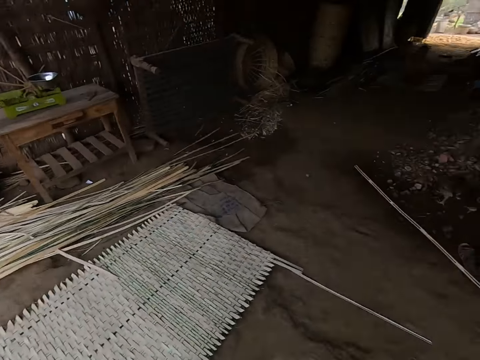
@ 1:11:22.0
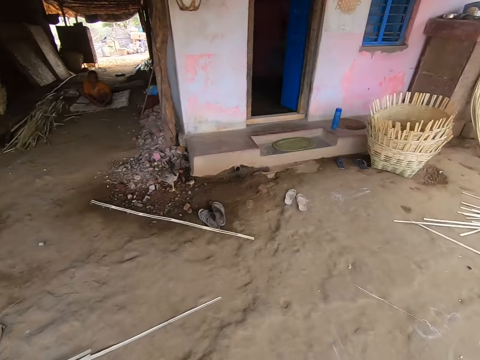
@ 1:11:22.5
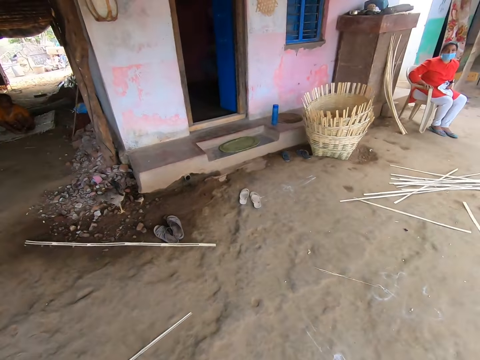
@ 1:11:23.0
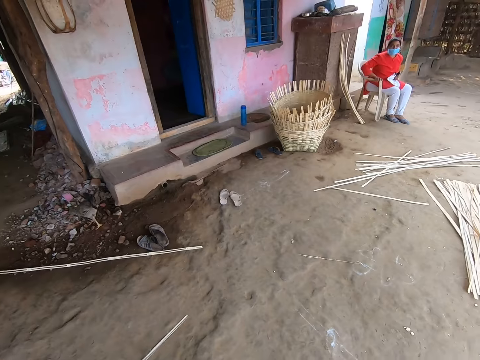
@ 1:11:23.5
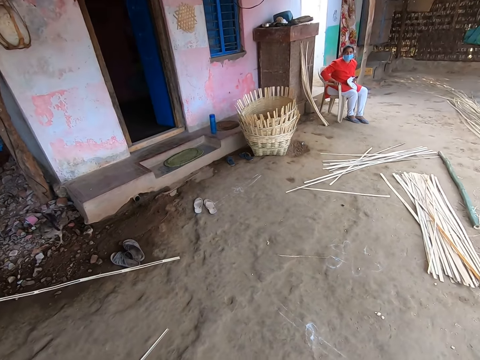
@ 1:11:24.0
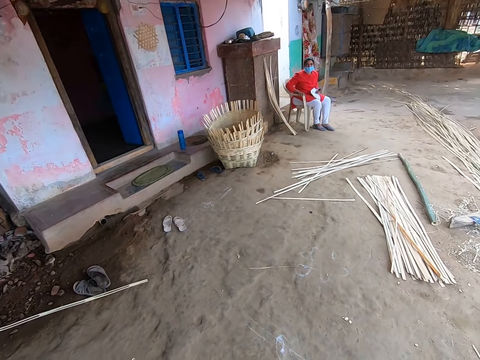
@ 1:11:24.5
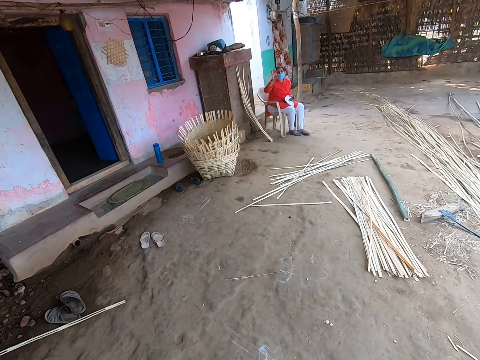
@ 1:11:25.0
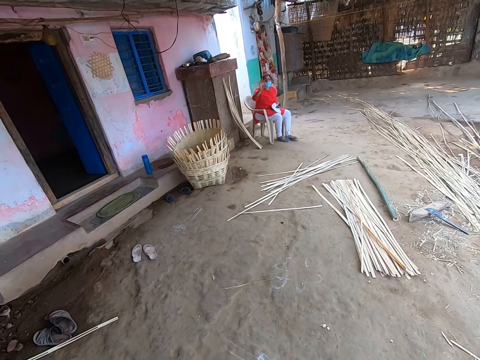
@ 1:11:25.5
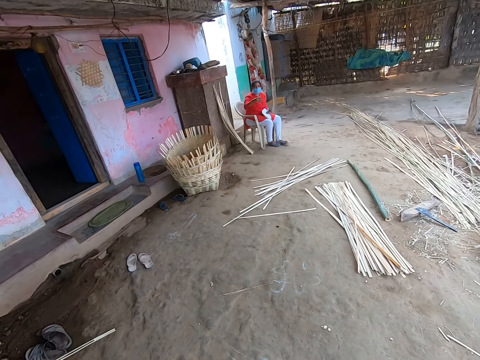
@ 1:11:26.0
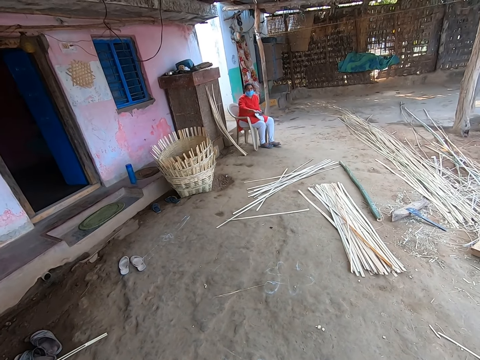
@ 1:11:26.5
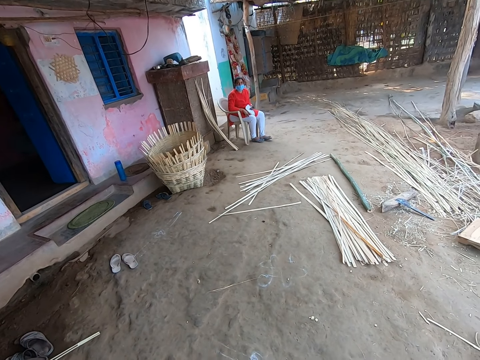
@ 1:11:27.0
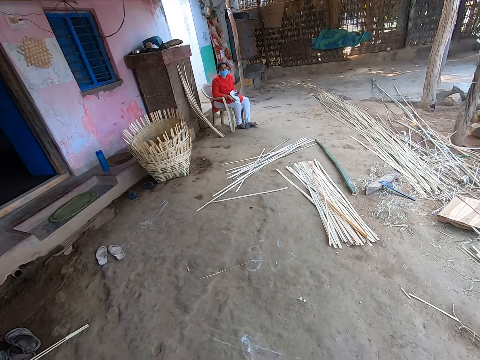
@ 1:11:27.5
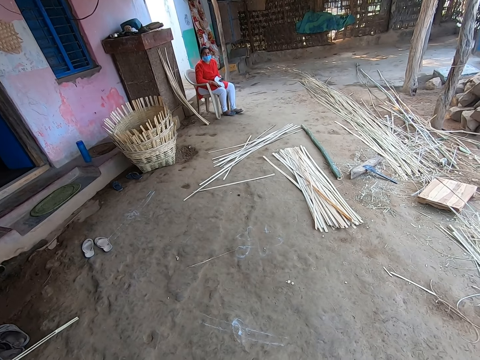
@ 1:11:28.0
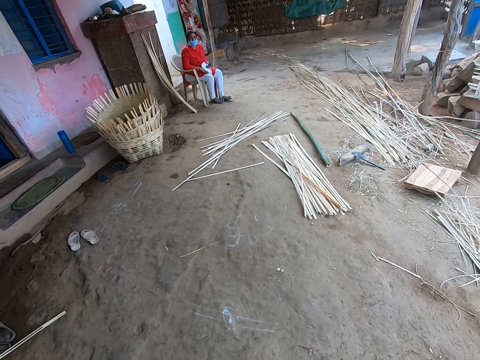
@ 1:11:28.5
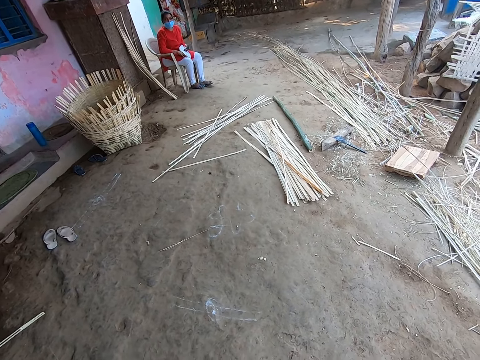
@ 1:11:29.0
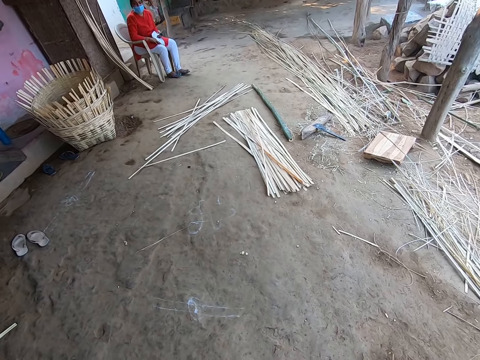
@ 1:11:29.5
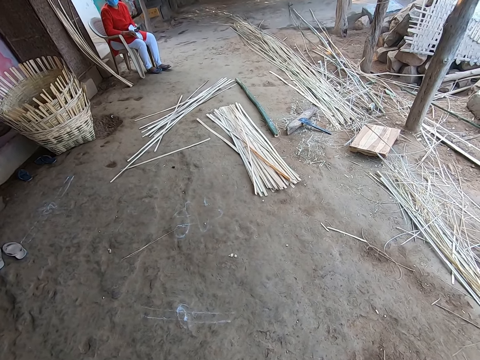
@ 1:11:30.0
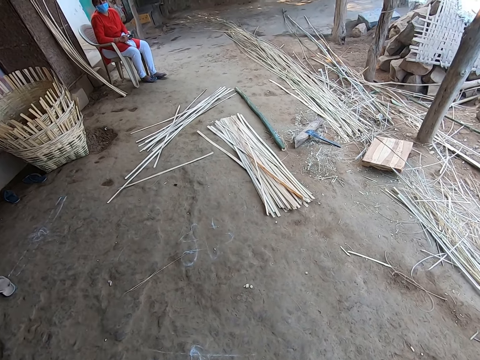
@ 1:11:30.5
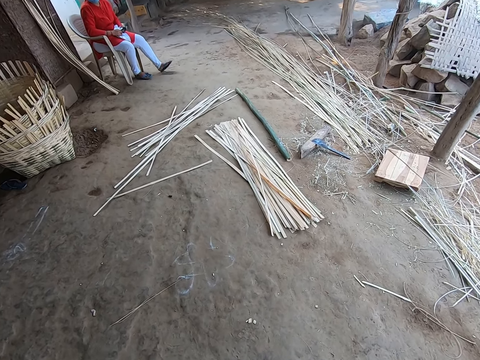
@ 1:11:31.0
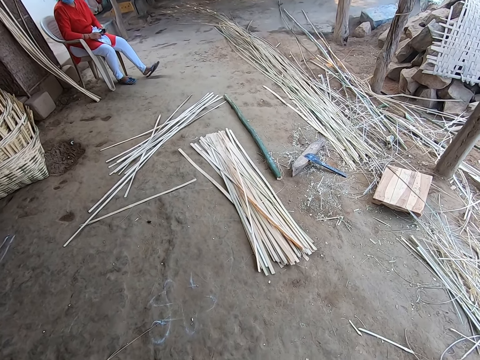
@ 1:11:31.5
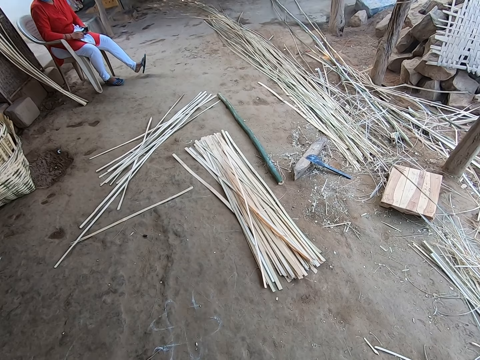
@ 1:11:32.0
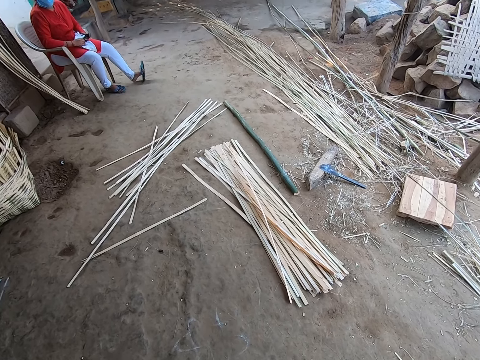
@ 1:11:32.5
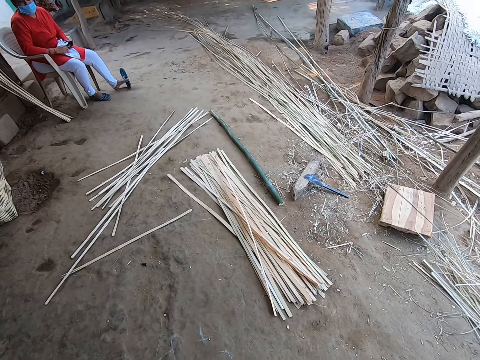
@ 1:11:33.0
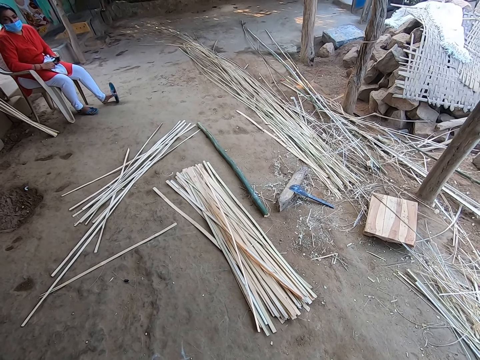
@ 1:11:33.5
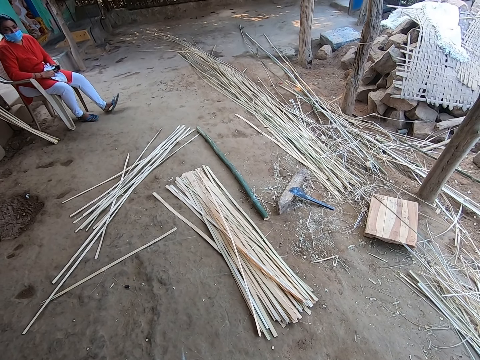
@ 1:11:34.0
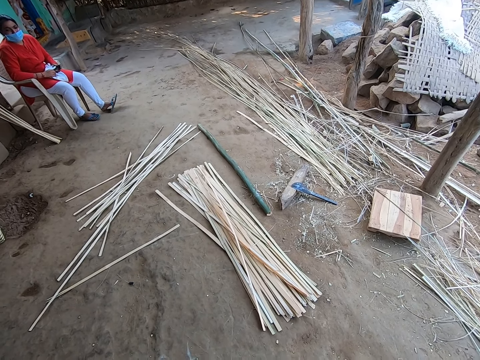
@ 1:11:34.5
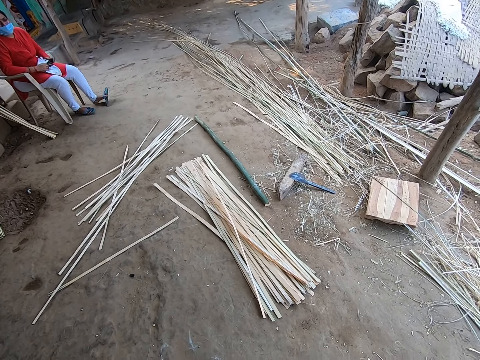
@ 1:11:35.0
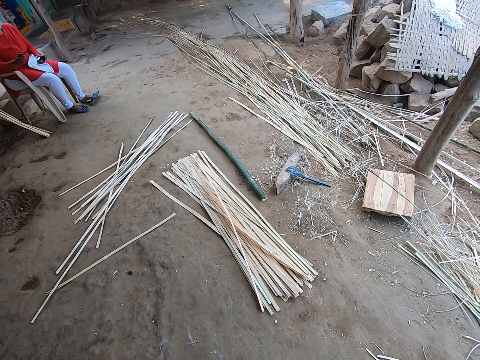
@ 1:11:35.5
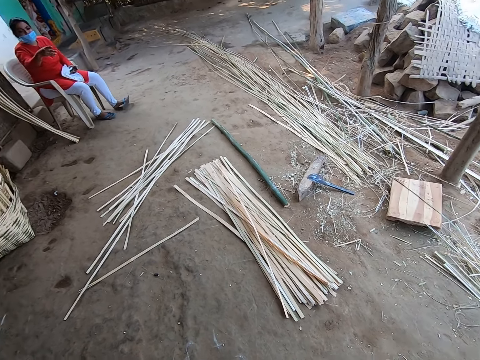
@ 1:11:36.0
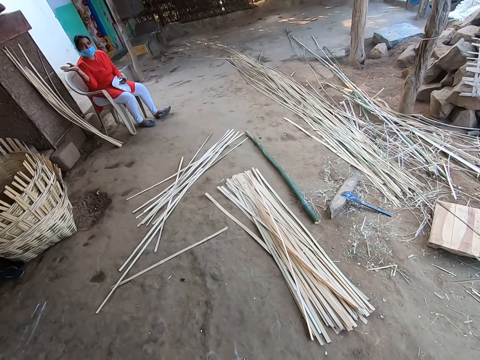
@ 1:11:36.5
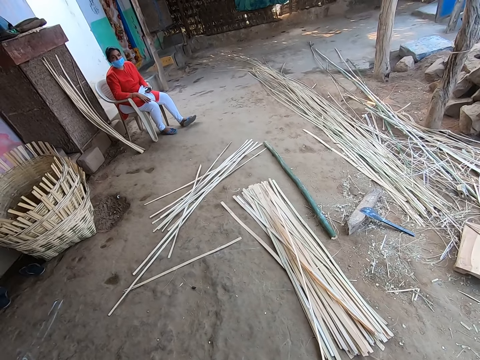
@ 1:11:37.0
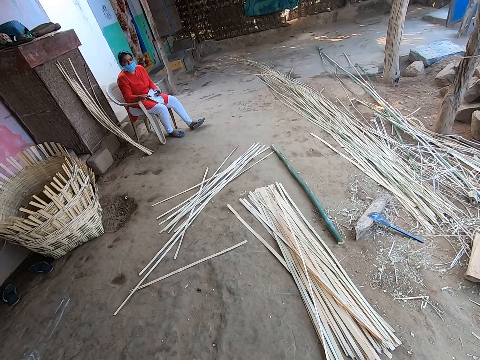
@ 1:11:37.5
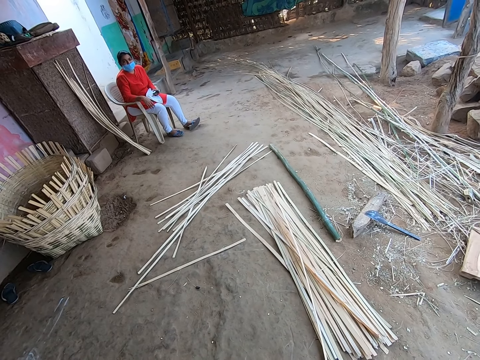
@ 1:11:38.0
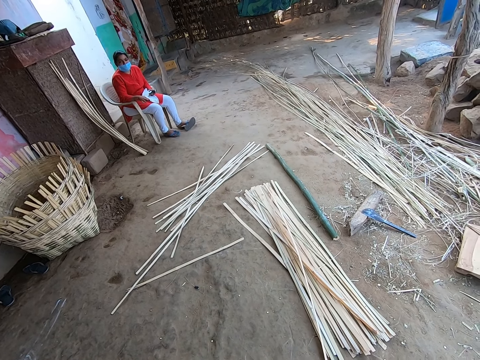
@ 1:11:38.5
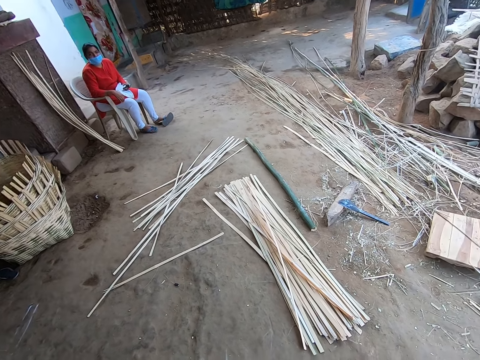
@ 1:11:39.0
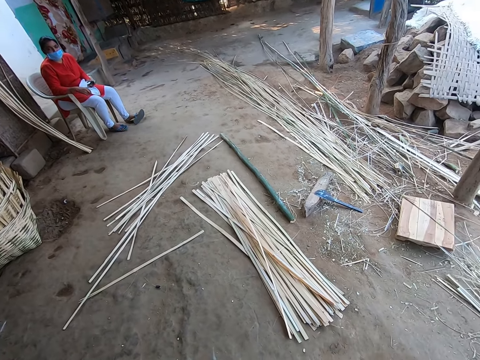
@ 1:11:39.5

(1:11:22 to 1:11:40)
The camera wearer walks towards a woman. The woman converses with the camera wearer.

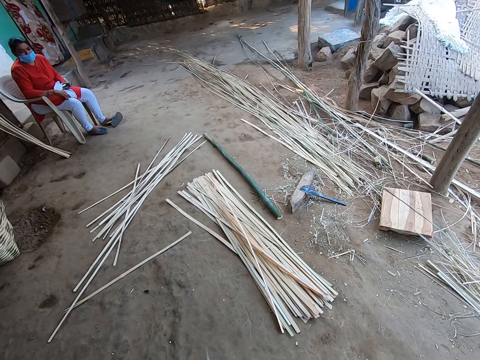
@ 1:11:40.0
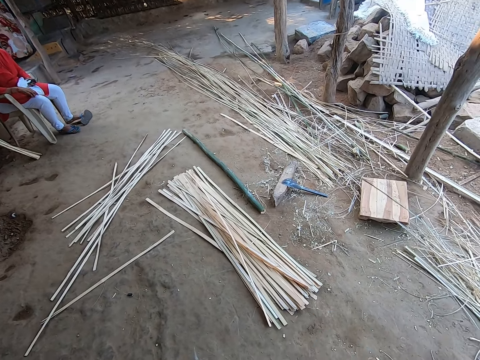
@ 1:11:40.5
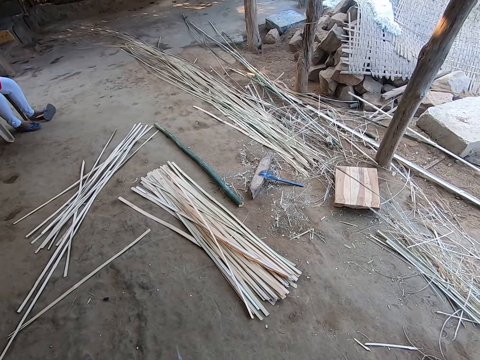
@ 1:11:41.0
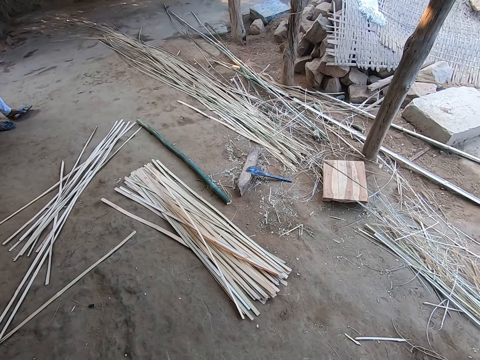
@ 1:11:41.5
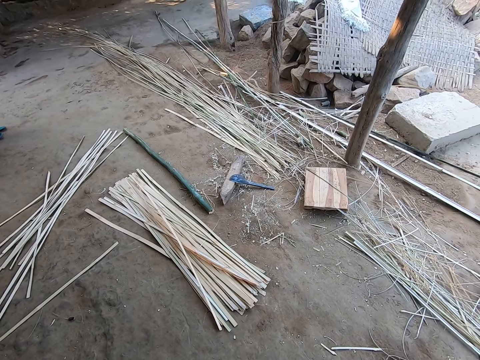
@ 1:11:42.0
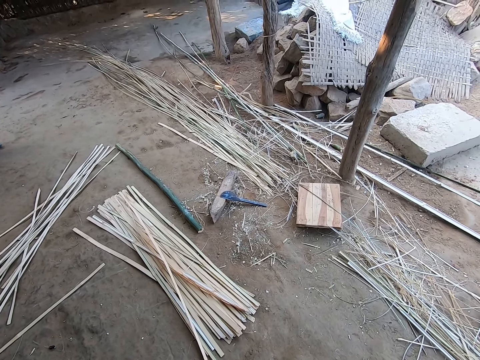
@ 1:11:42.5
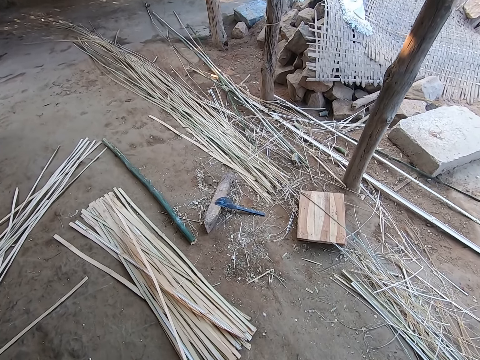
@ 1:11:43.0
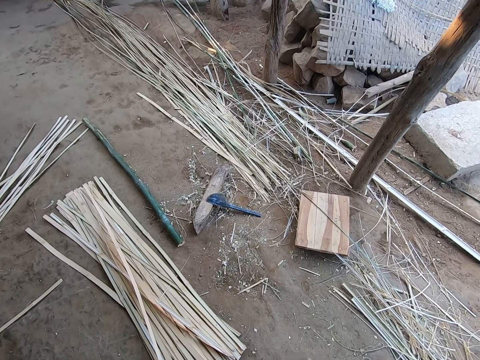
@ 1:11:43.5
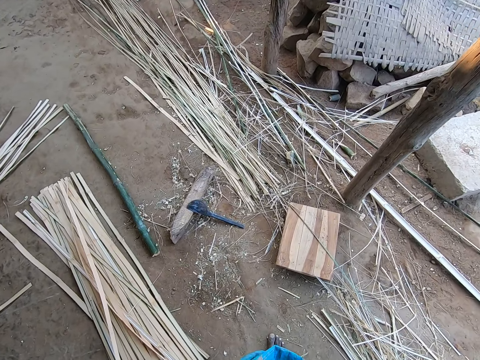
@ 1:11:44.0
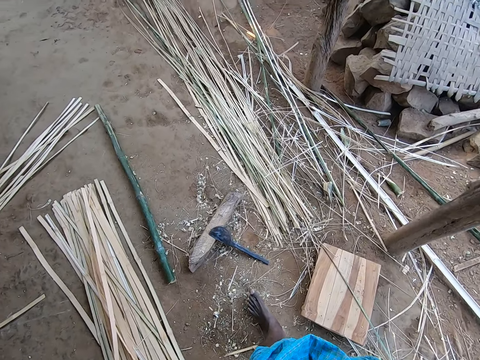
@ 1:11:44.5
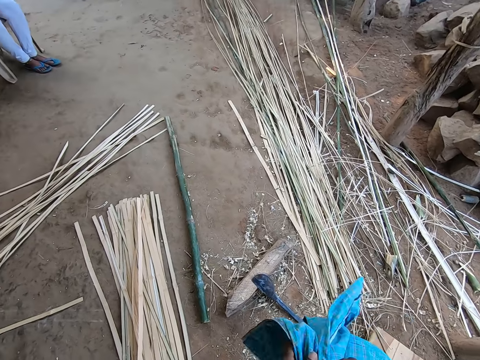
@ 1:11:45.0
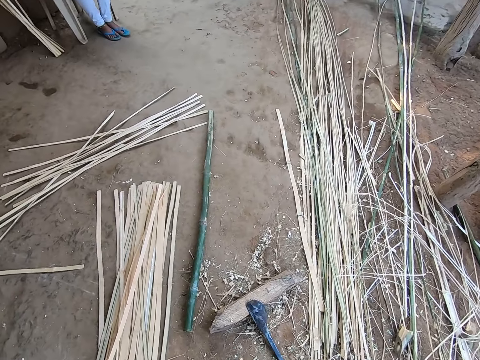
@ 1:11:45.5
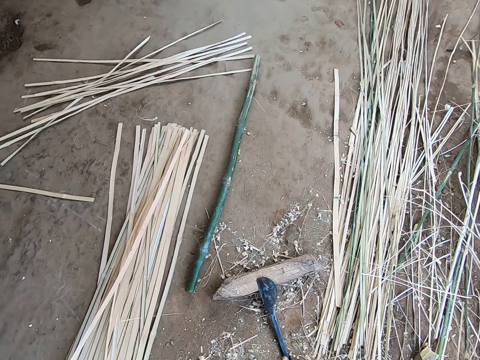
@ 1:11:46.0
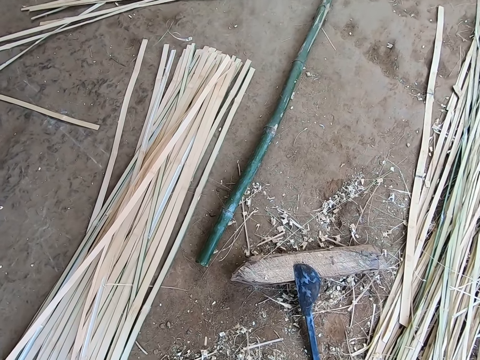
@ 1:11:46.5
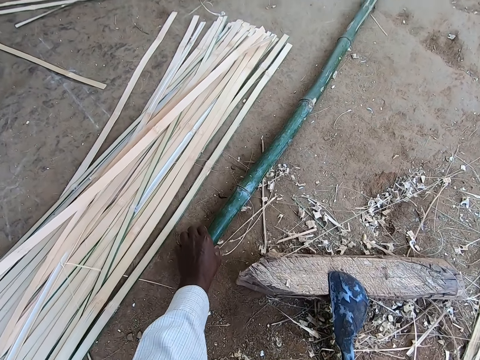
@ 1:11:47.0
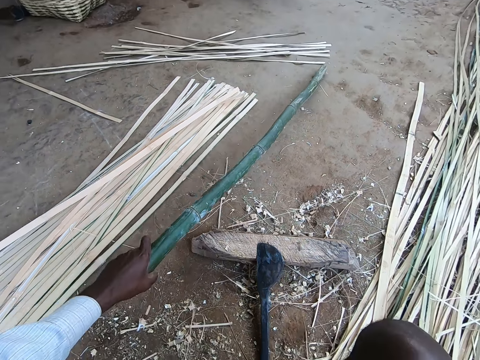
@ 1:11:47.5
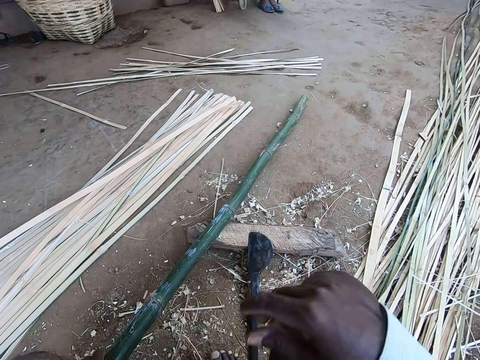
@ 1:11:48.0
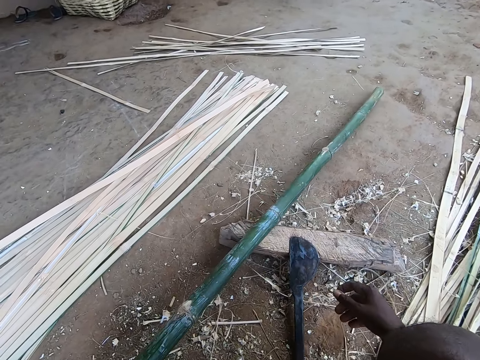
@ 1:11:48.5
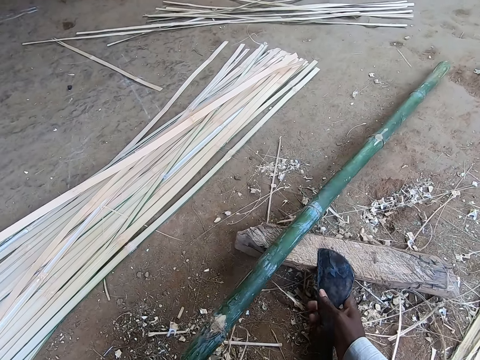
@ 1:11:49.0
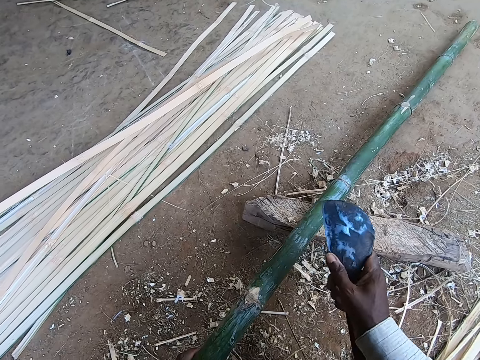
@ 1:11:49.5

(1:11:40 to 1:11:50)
The camera wearer walks around the house. He sits on the floor. He picks a bamboo cane from the floor with his left hand. He picks the knife or axe from the floor with his right hand. He scrapes the bamboo cane with the knife in his right hand.
